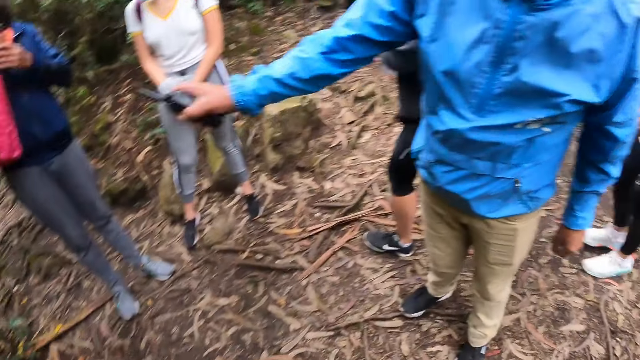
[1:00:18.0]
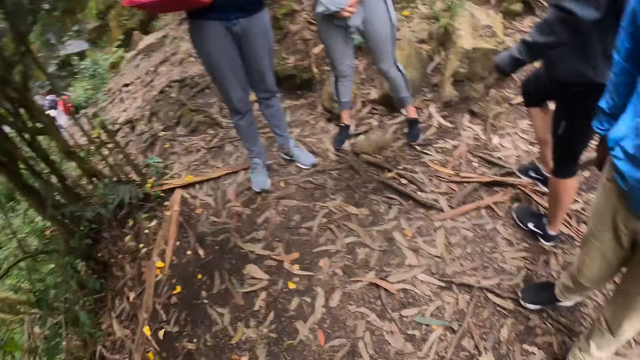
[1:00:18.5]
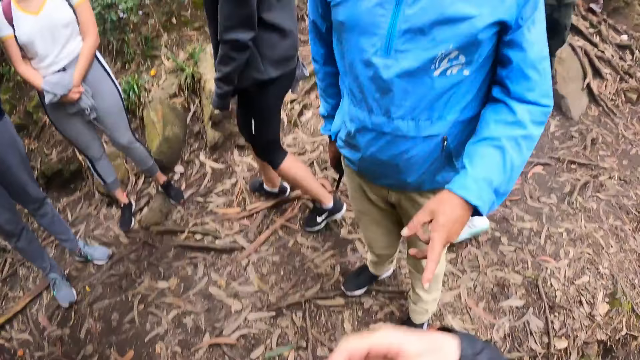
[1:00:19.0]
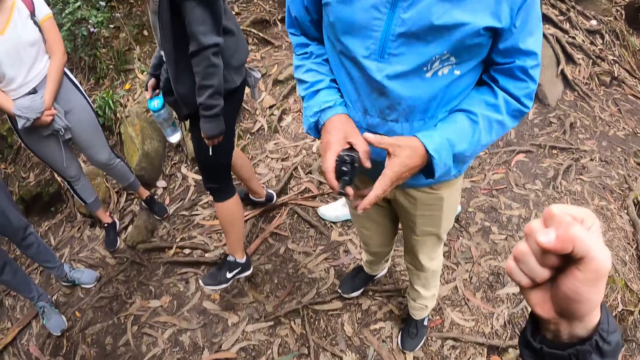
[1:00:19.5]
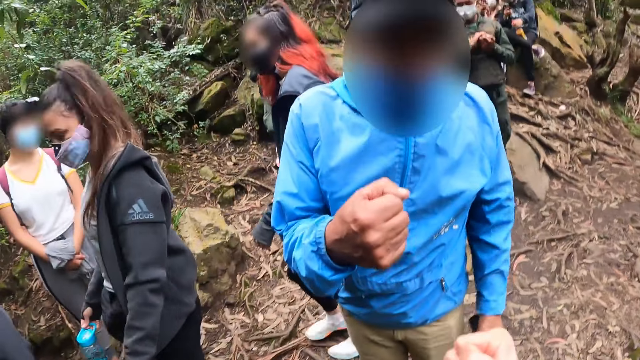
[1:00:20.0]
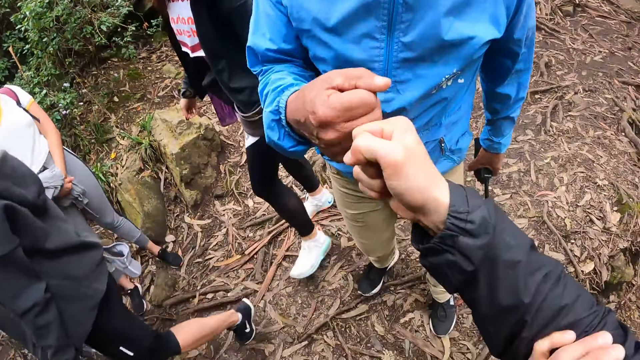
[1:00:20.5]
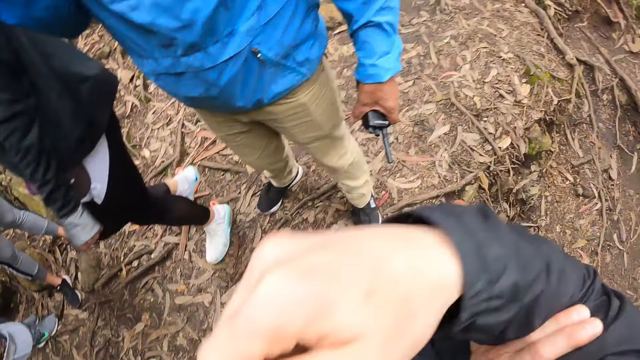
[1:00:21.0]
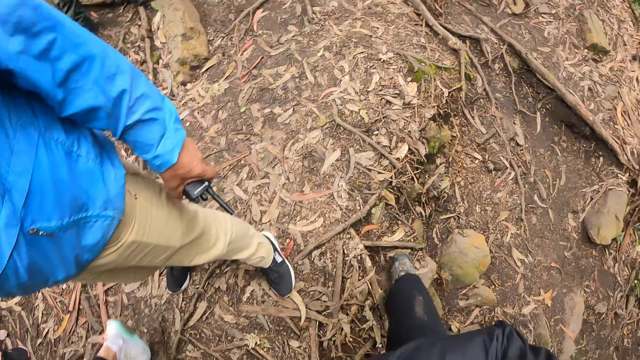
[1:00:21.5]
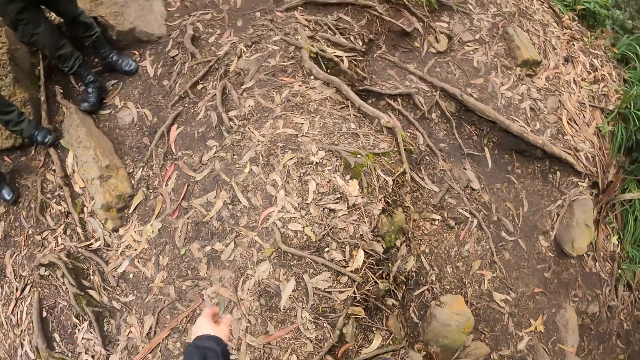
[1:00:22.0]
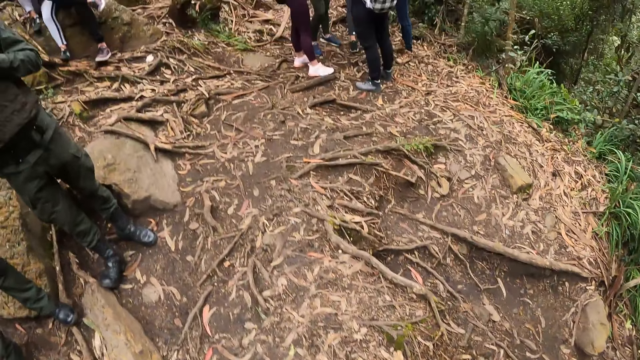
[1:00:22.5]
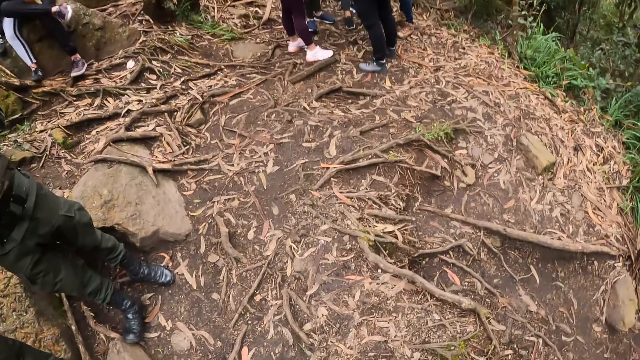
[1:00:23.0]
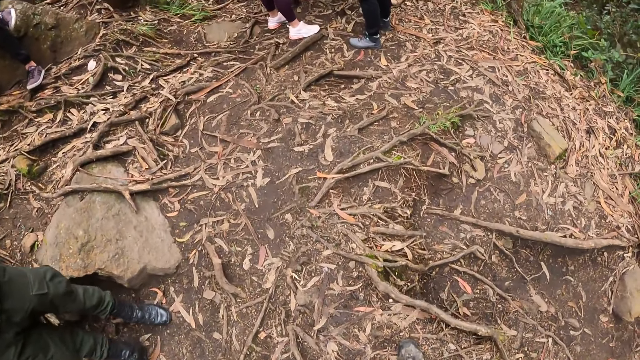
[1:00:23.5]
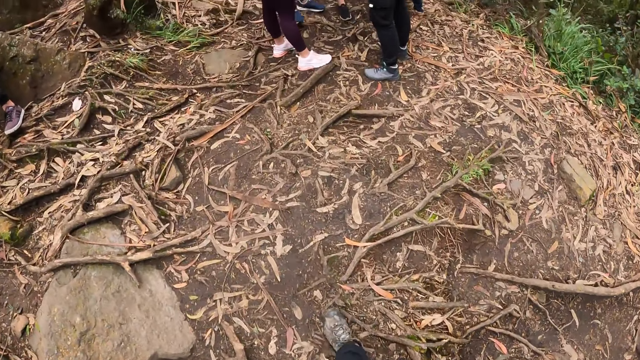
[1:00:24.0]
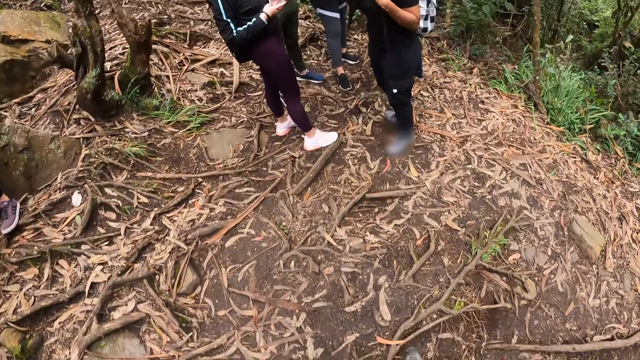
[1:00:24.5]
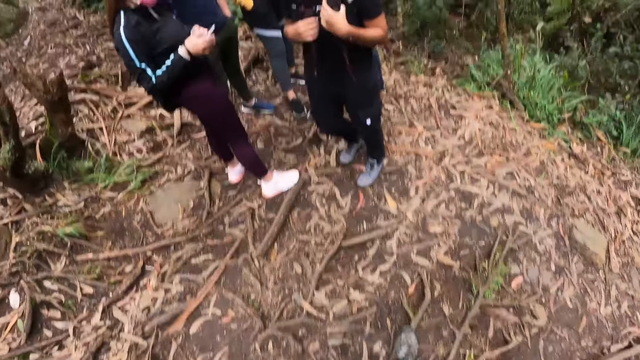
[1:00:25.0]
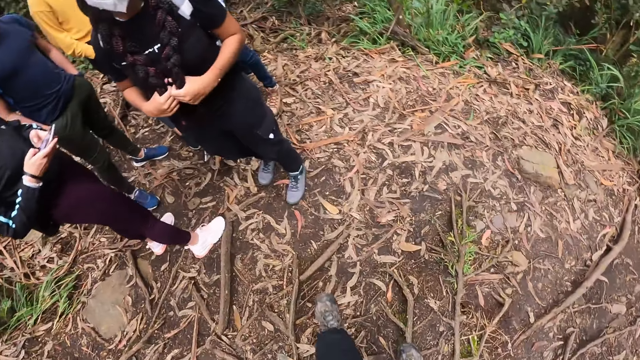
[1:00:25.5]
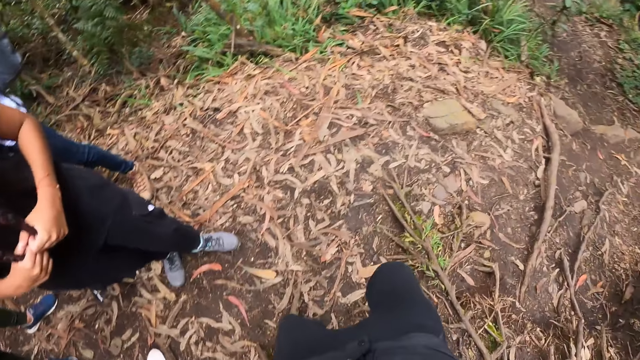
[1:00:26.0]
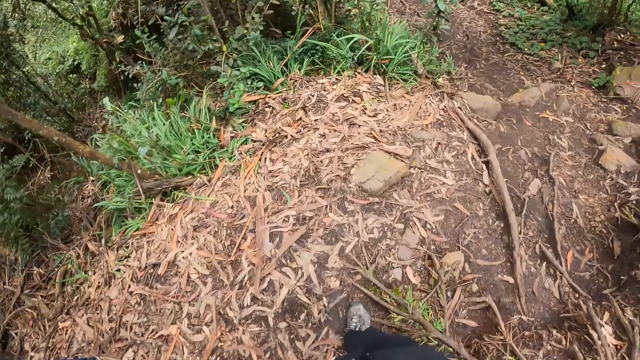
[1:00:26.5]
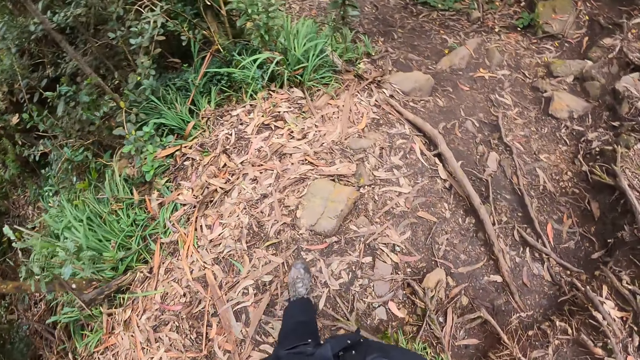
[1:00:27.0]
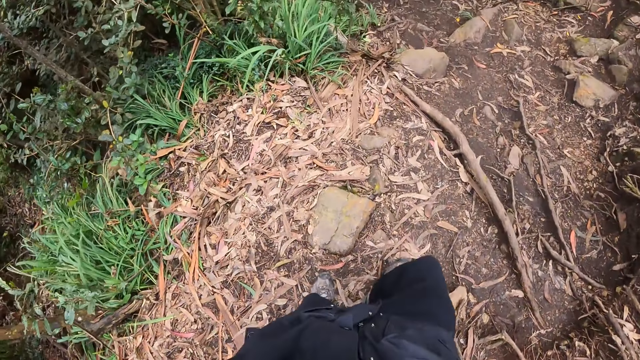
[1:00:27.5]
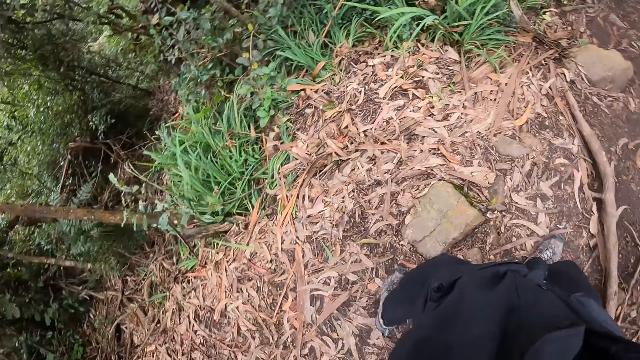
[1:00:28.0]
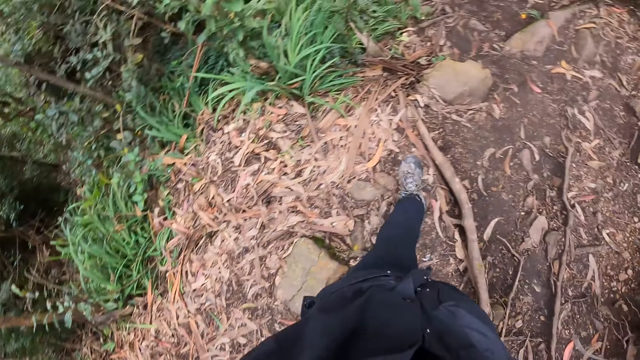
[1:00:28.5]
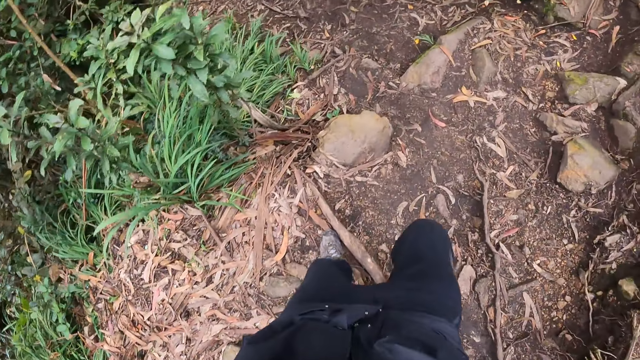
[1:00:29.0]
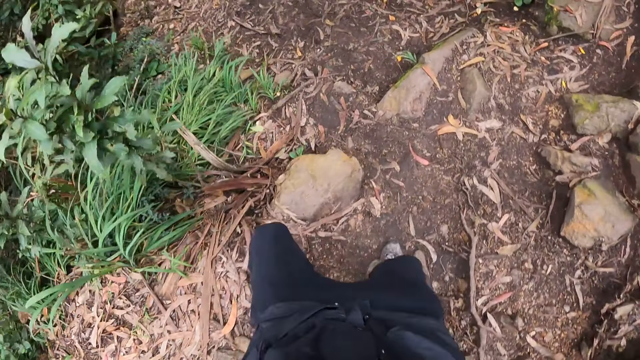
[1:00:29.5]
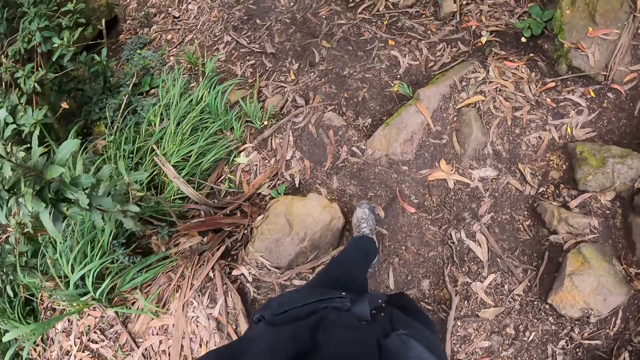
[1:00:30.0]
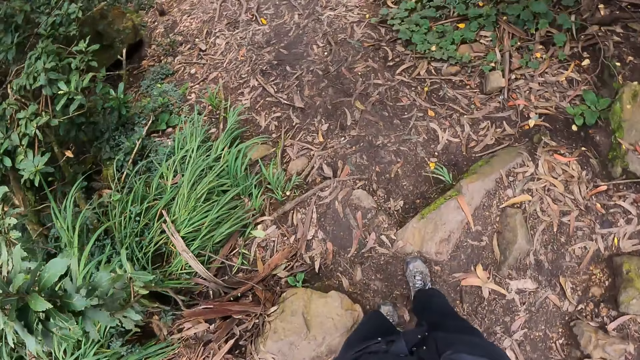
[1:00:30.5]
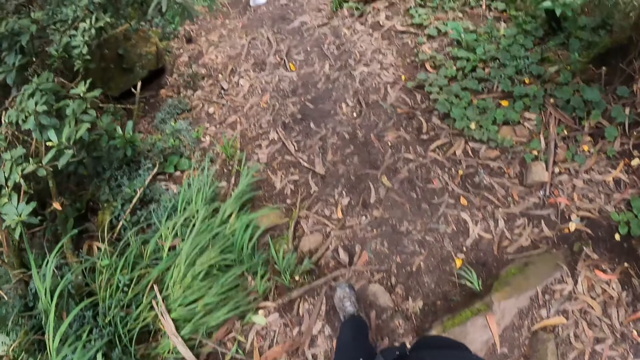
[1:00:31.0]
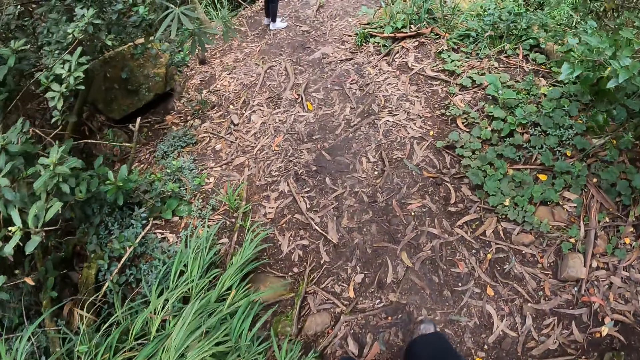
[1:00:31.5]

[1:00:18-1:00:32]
The camera wearer converses with a man. They walk around the forest. They walk on a hill.

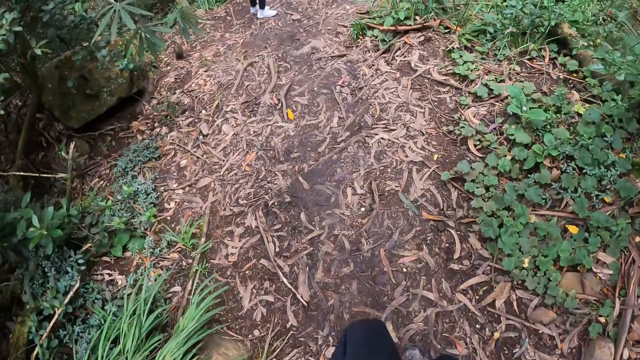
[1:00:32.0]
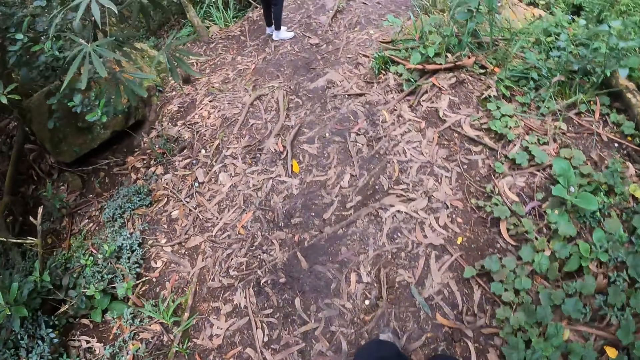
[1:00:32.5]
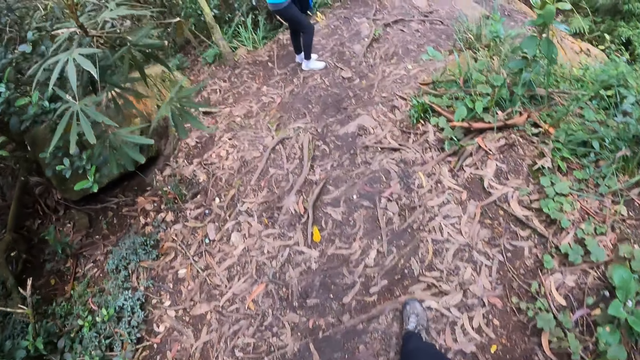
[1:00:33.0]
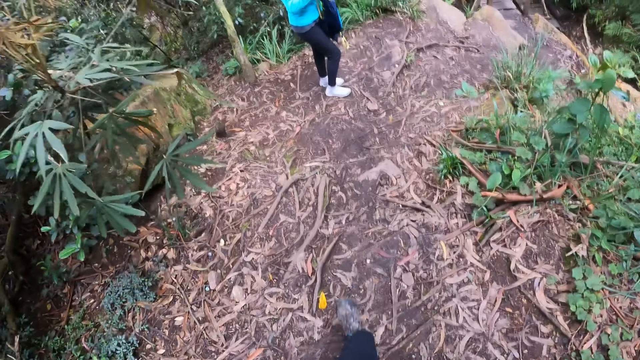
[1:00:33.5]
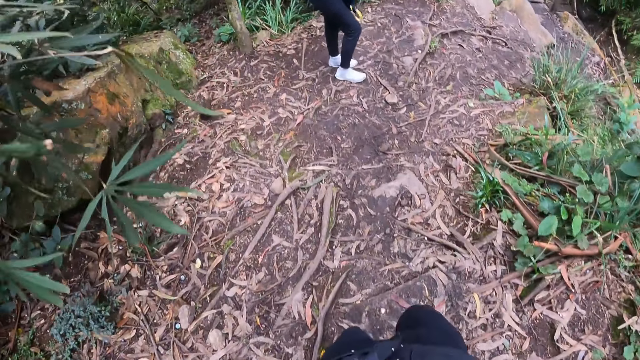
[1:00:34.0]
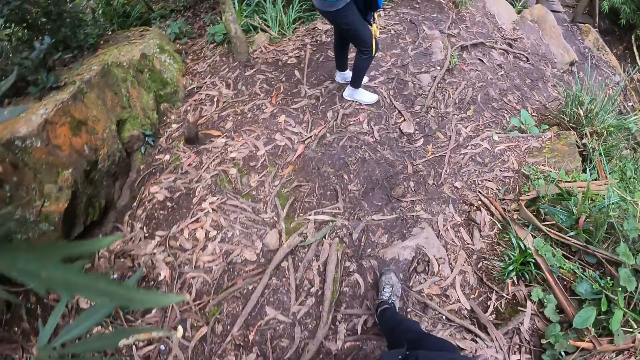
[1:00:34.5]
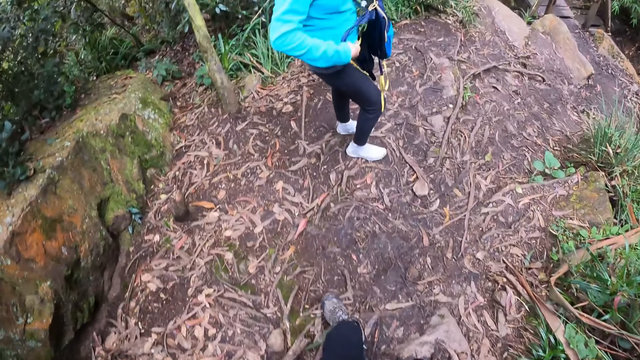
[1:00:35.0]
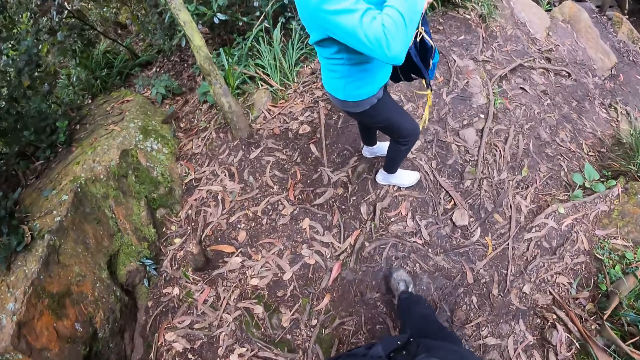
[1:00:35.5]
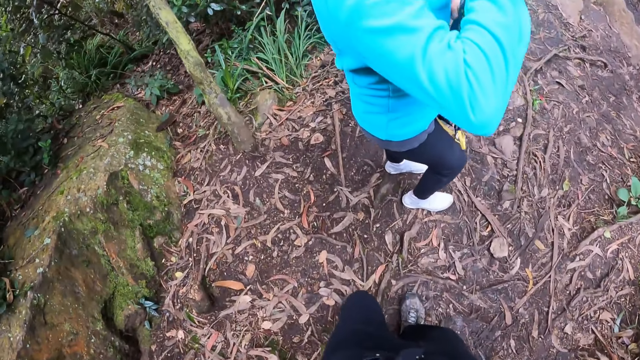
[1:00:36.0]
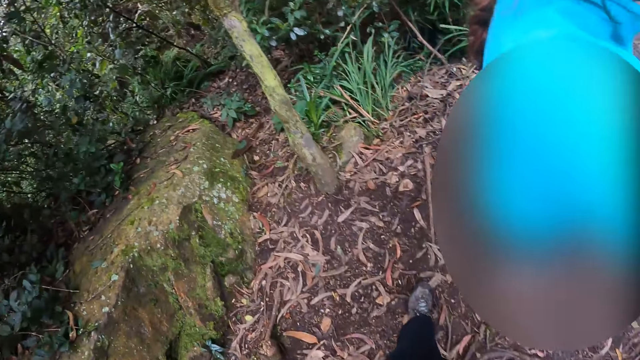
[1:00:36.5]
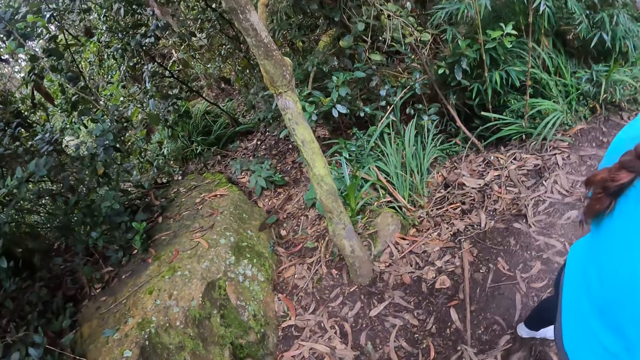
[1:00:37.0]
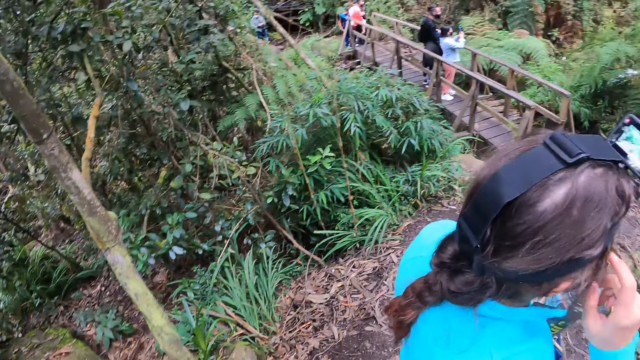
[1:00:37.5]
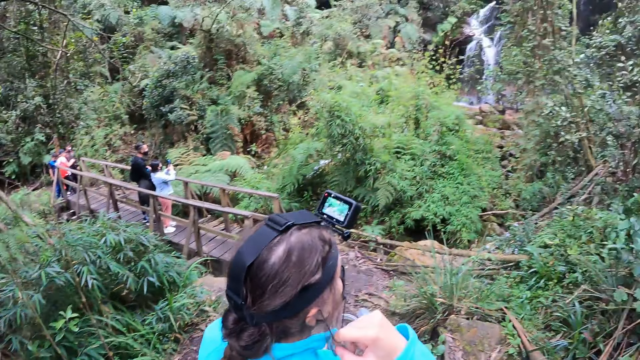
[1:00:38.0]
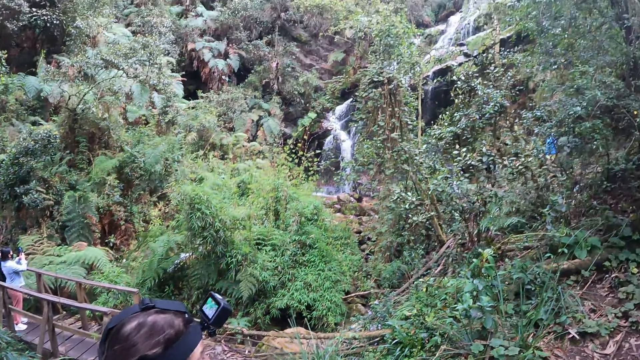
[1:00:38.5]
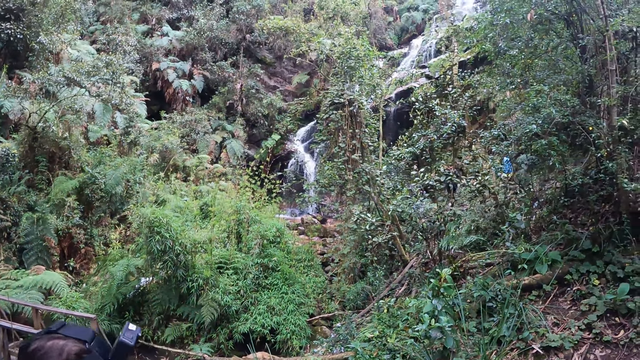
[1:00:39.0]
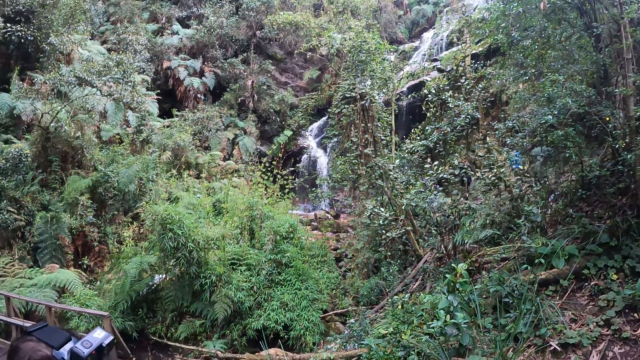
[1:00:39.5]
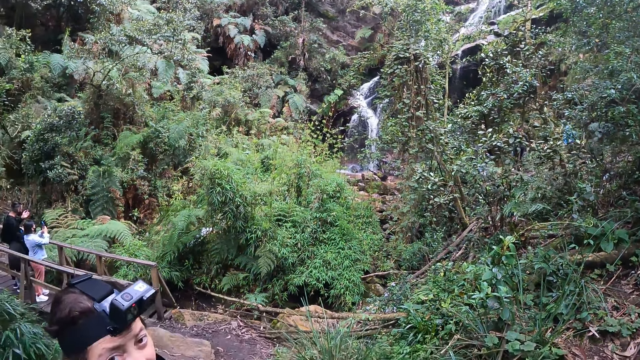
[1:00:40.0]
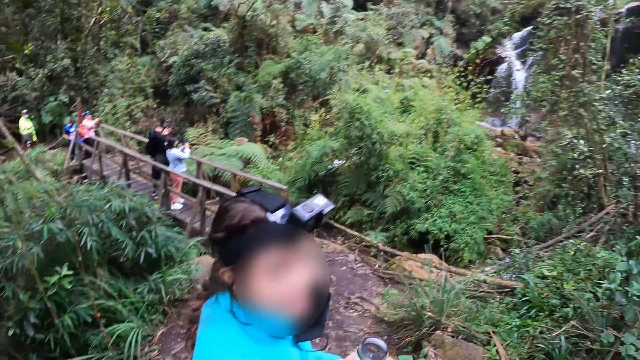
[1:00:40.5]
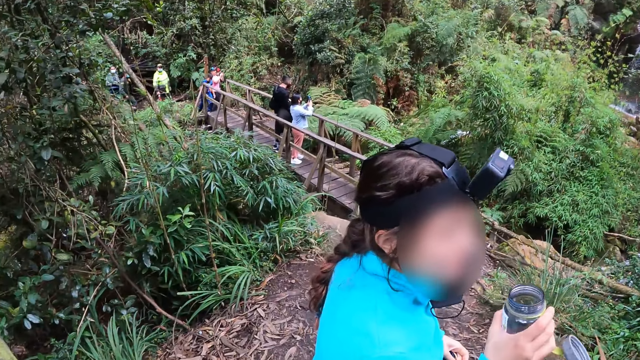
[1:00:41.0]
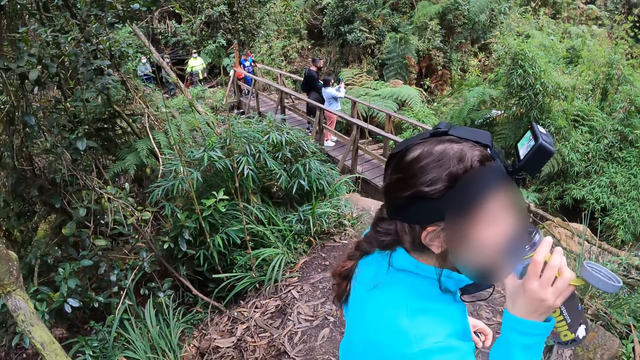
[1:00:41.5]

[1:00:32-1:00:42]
The camera wearer looks around the forest. They interact with a woman.
